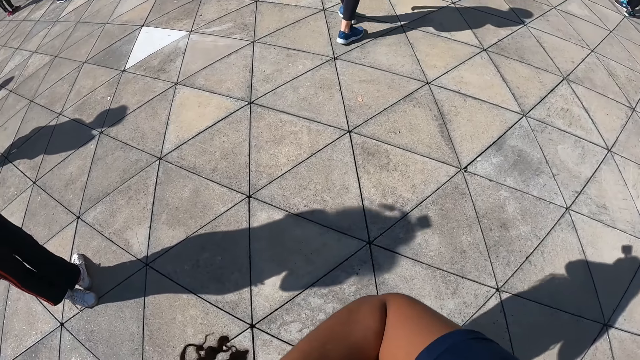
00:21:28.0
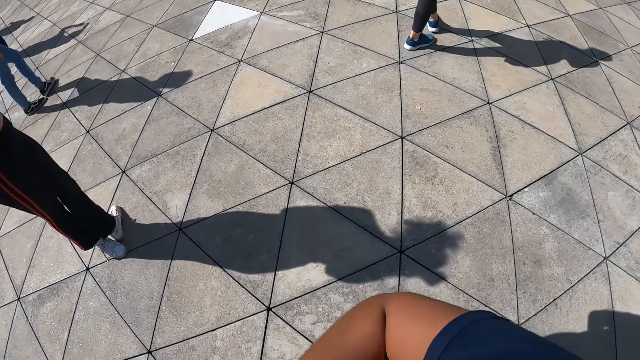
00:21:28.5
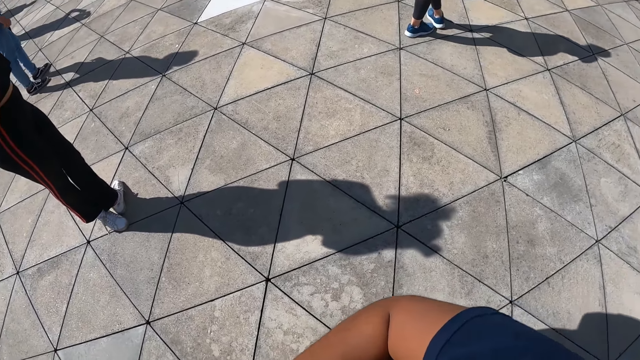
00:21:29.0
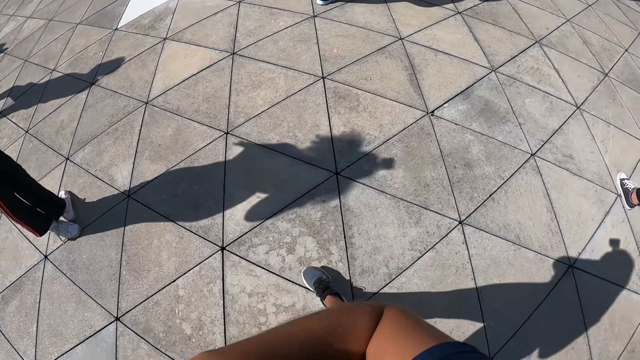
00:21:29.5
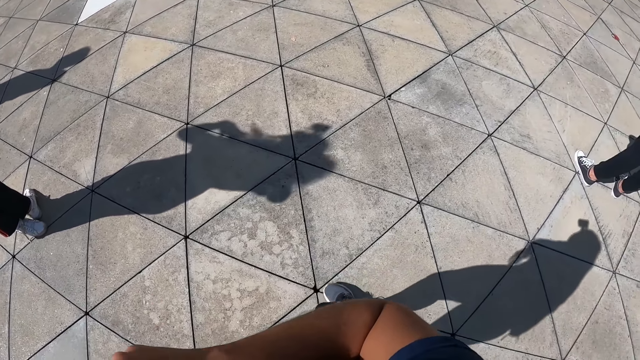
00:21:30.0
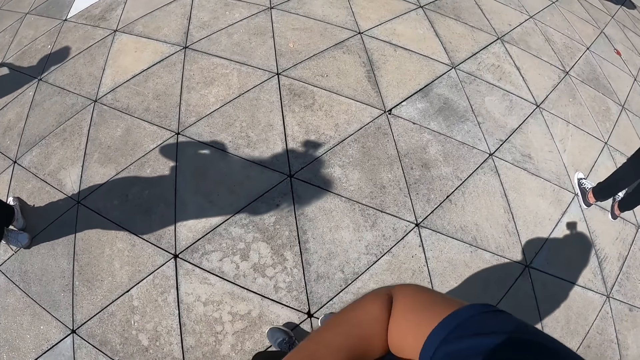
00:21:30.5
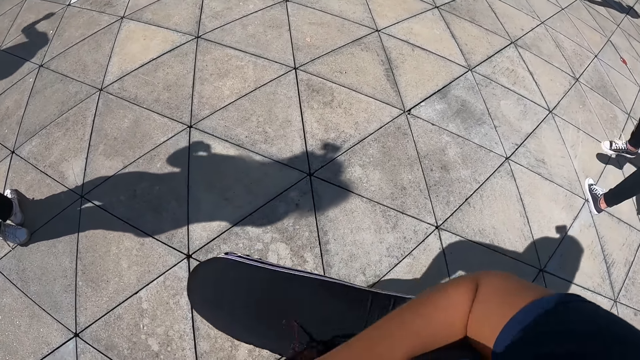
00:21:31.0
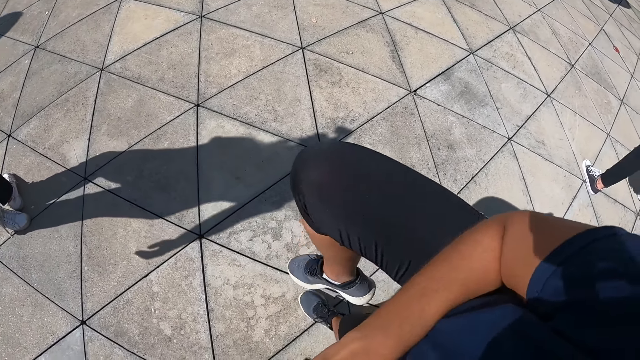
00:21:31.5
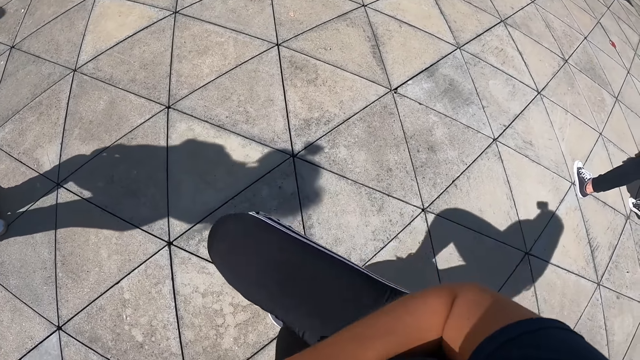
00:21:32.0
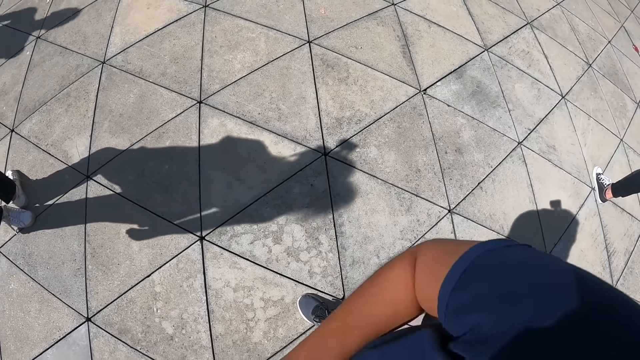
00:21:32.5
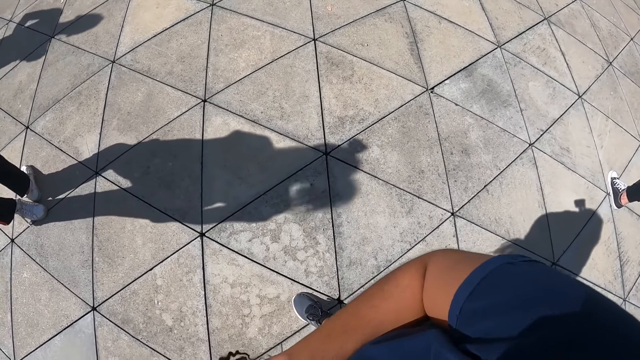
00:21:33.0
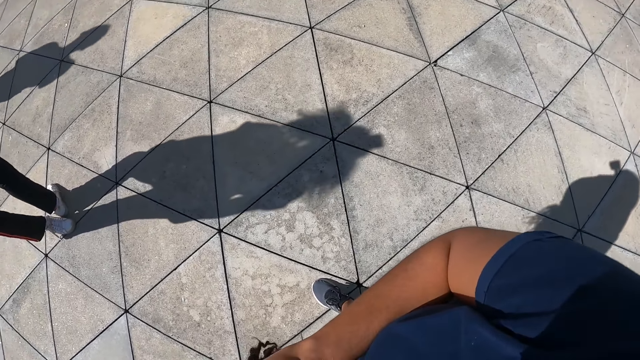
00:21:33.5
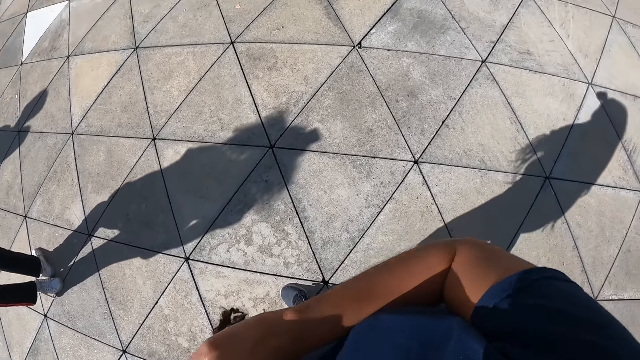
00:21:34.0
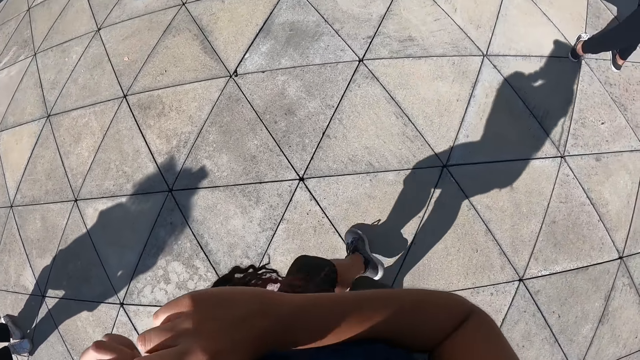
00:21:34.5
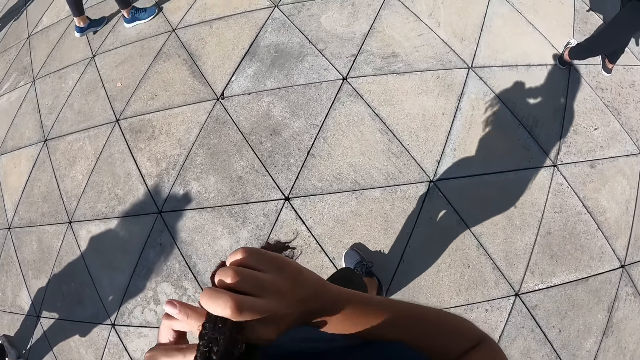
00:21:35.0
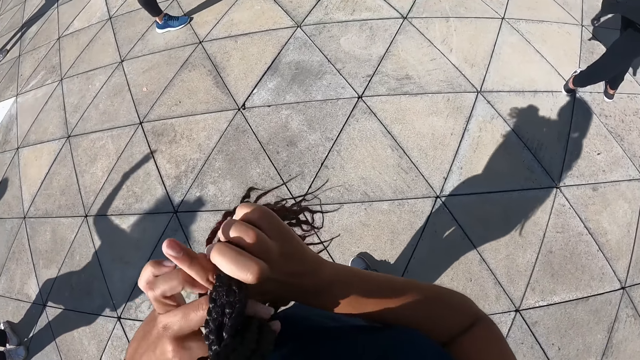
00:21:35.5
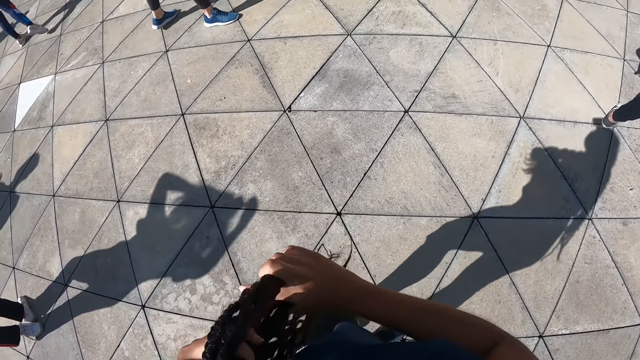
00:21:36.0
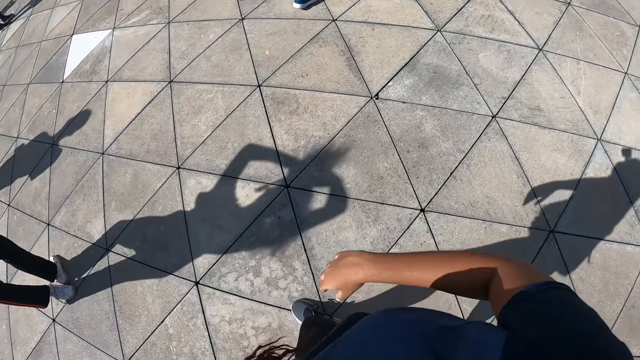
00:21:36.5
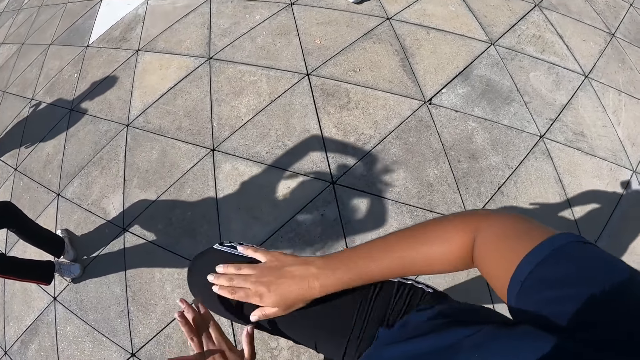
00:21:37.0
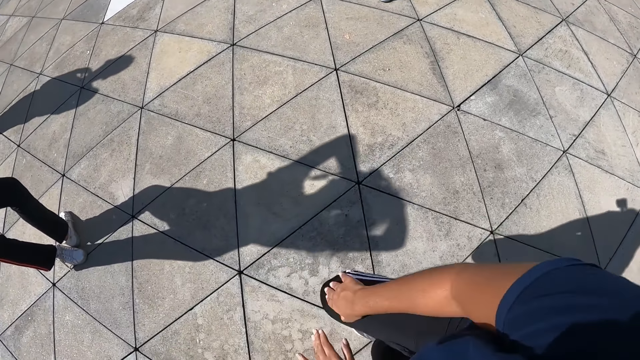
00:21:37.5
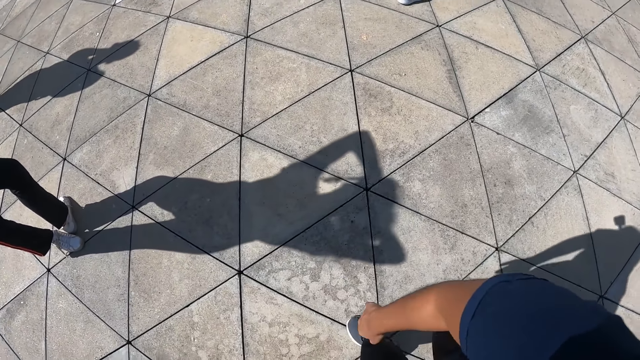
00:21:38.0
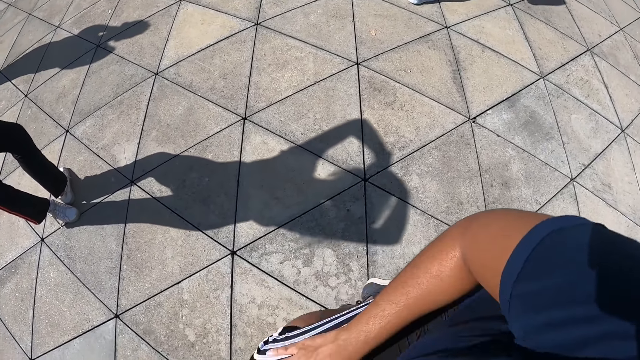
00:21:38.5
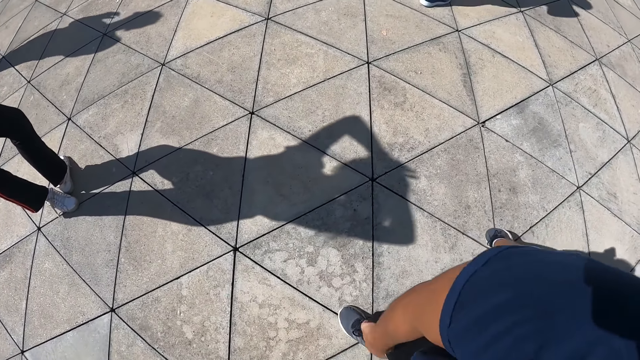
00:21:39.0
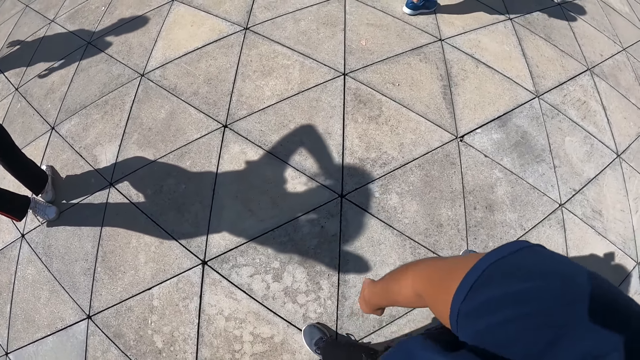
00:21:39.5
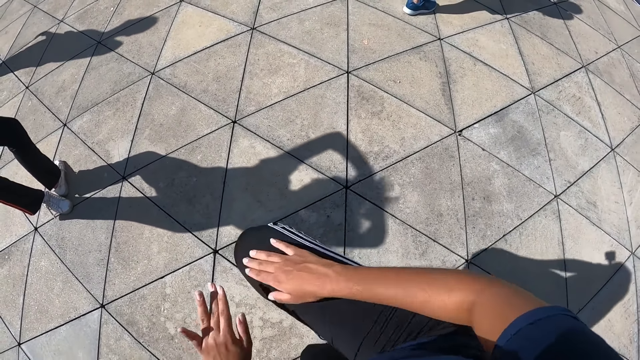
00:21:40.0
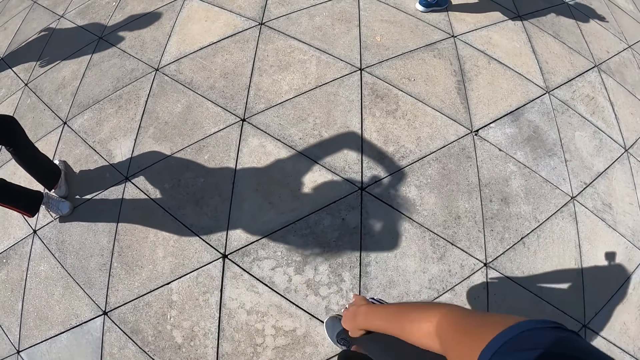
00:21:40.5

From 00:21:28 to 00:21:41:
The camera wearer dances with the group of people in the dance centre. She moves her knees up and down.

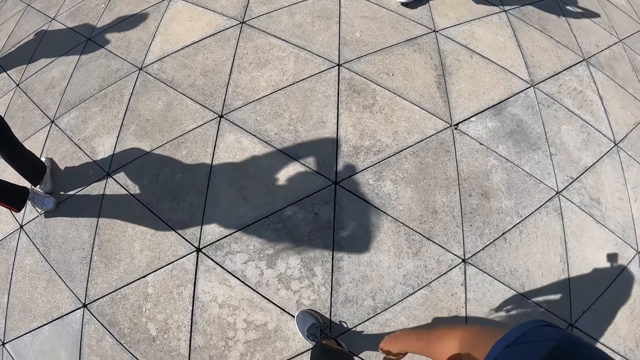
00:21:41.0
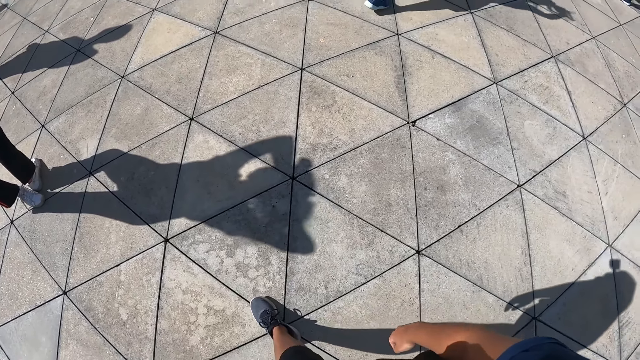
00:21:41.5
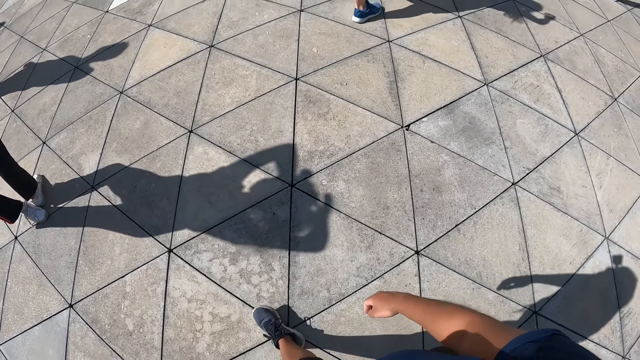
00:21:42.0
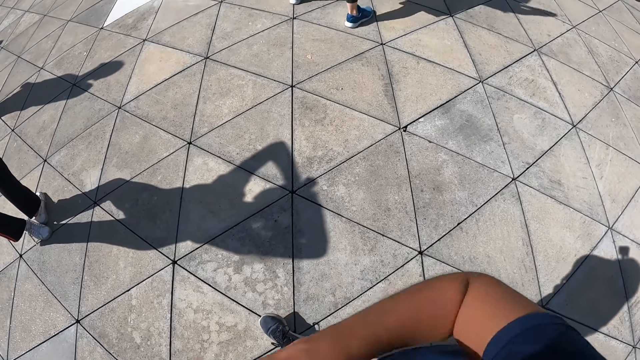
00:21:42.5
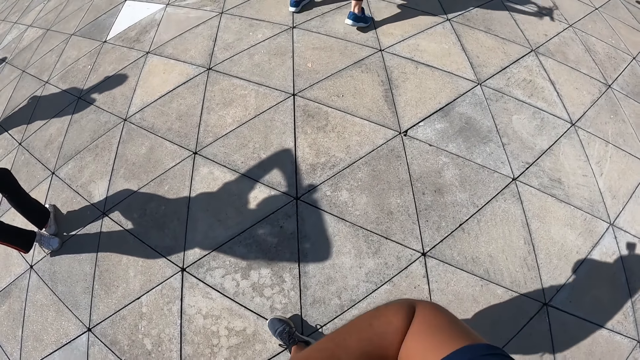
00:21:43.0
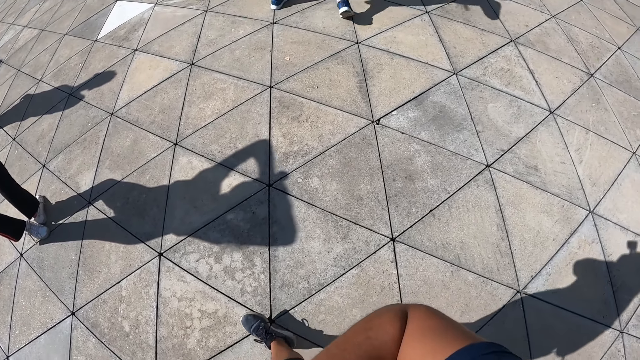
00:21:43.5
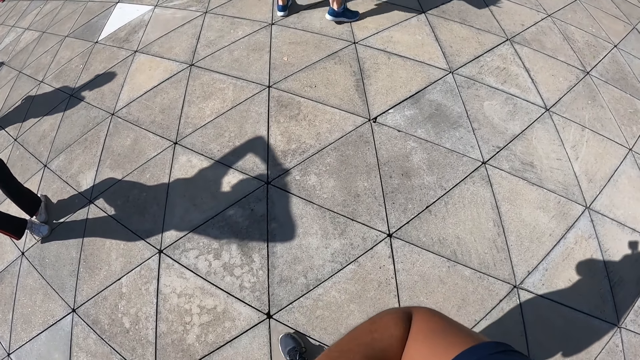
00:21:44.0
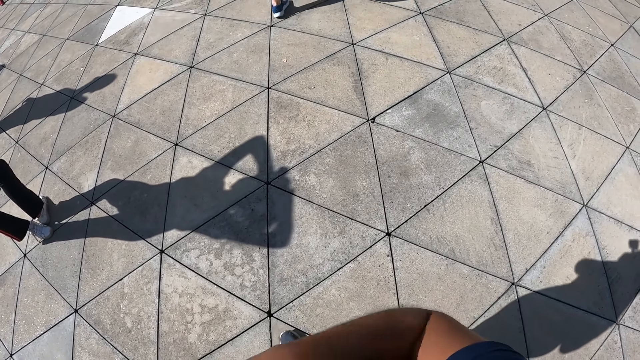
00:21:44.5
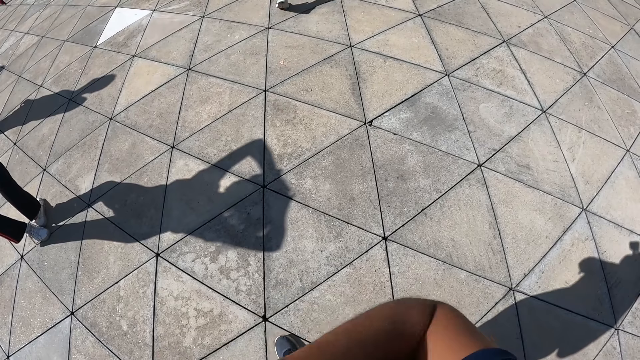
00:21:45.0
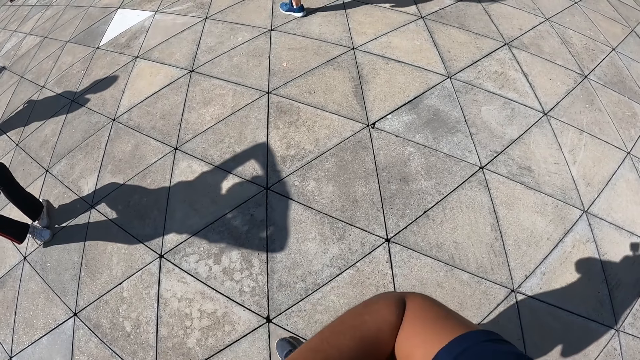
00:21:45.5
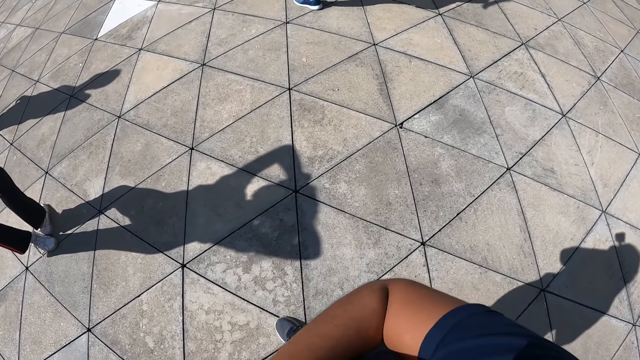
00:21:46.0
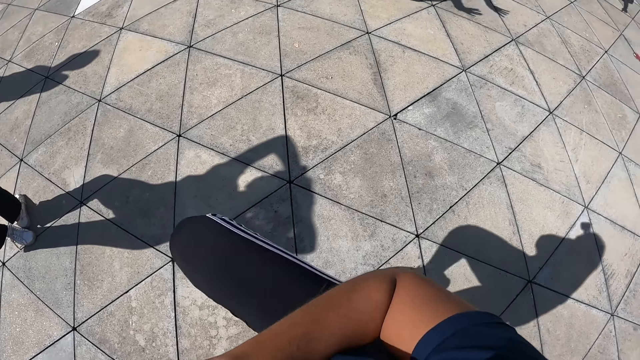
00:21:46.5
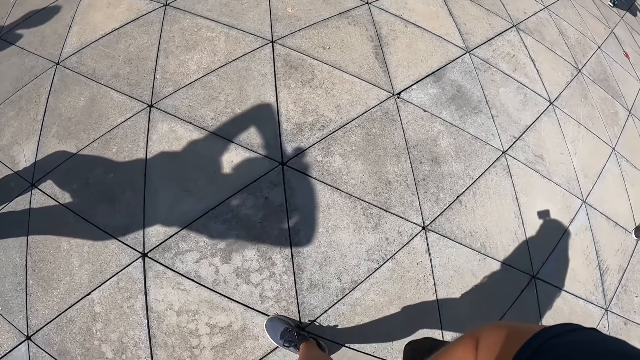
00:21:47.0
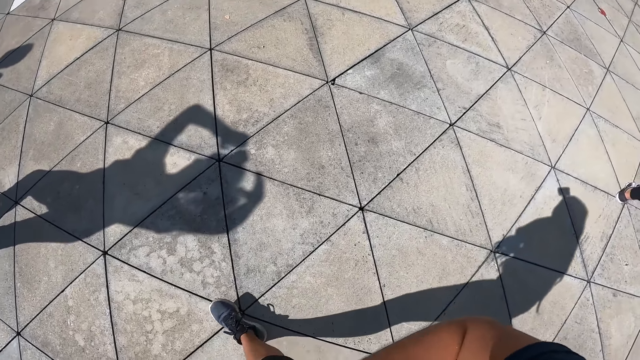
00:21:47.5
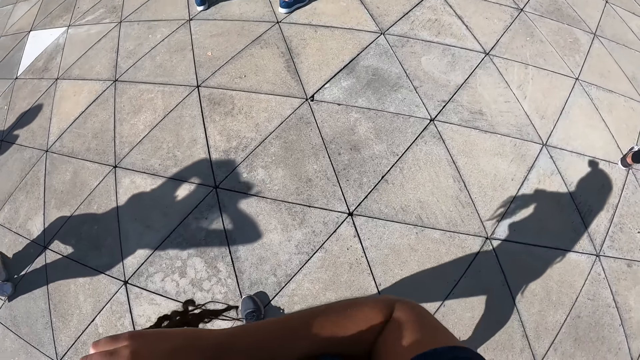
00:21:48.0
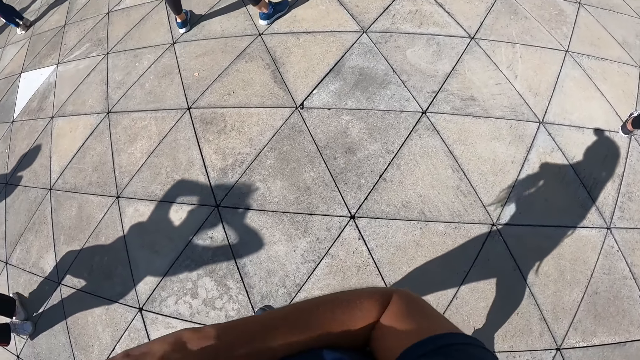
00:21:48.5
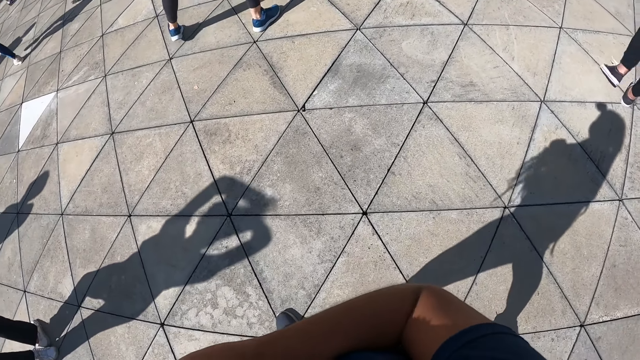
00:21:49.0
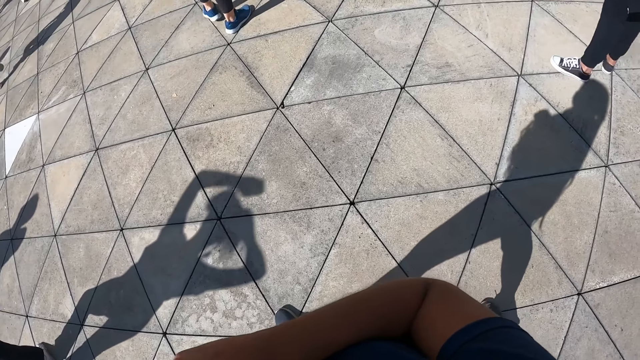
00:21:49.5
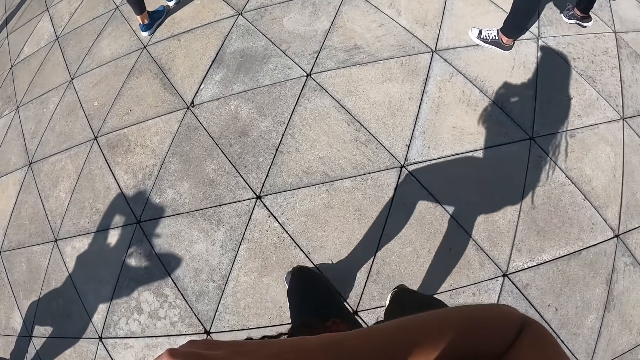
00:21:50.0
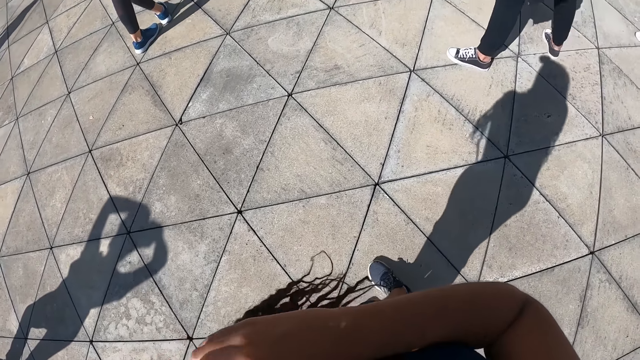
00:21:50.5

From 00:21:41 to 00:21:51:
The camera wearer adjusts her hair. She dances with the group of people in the dance centre.
